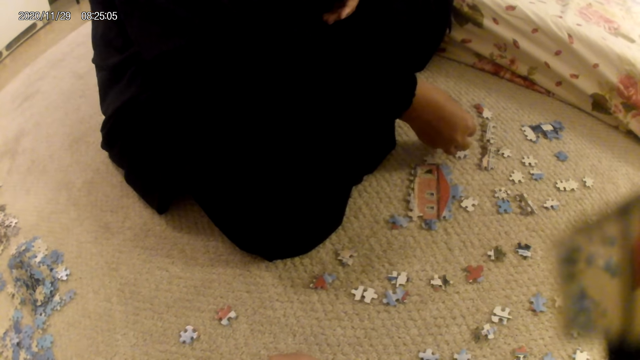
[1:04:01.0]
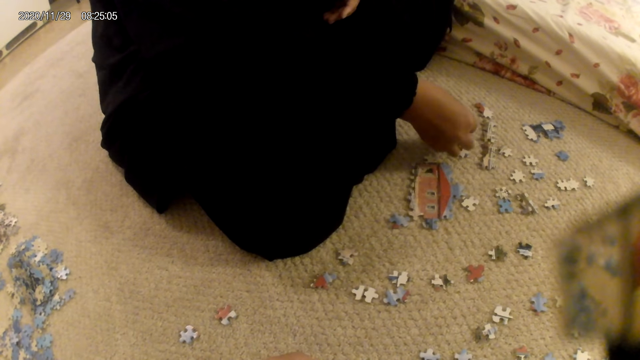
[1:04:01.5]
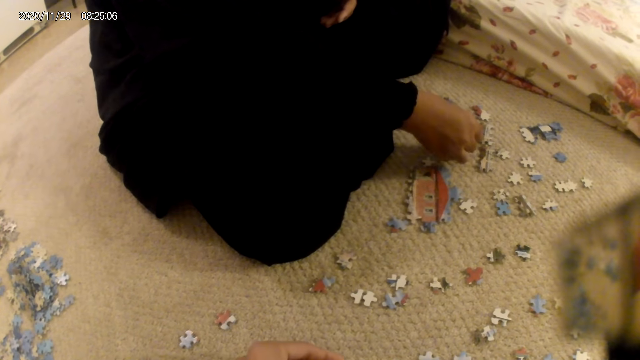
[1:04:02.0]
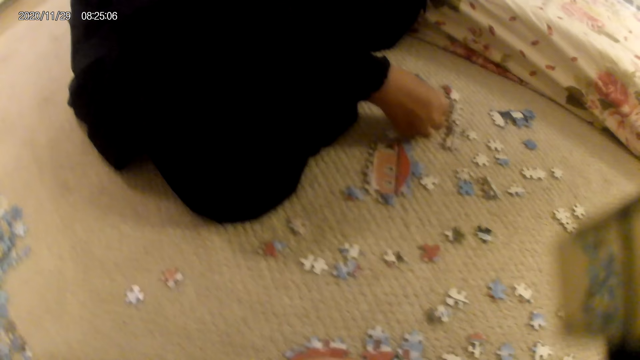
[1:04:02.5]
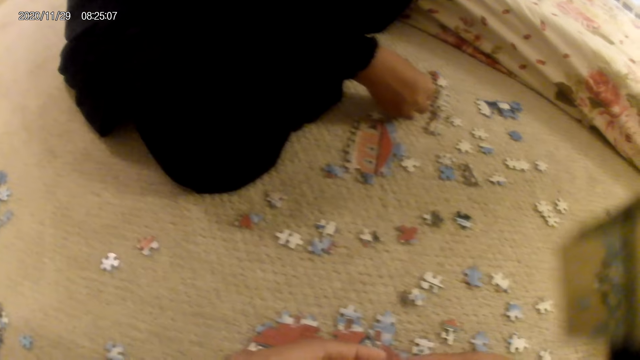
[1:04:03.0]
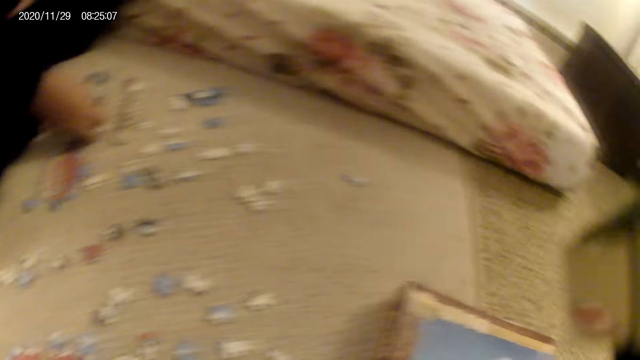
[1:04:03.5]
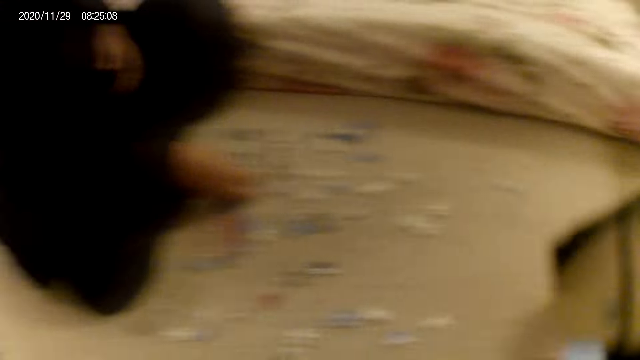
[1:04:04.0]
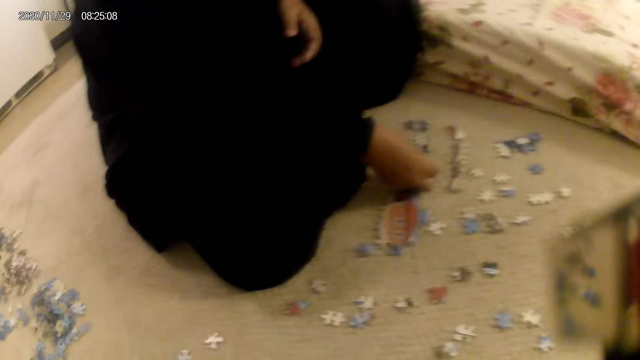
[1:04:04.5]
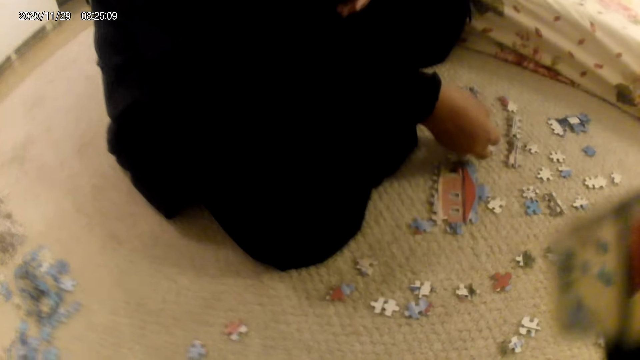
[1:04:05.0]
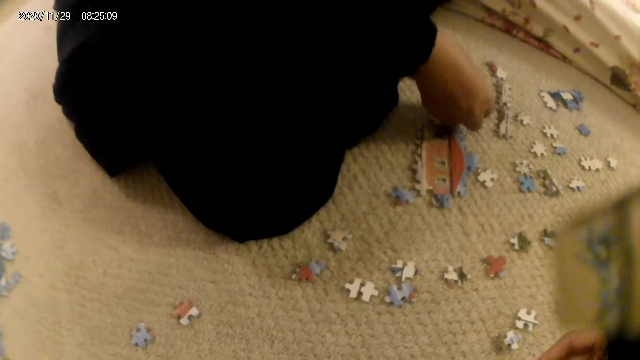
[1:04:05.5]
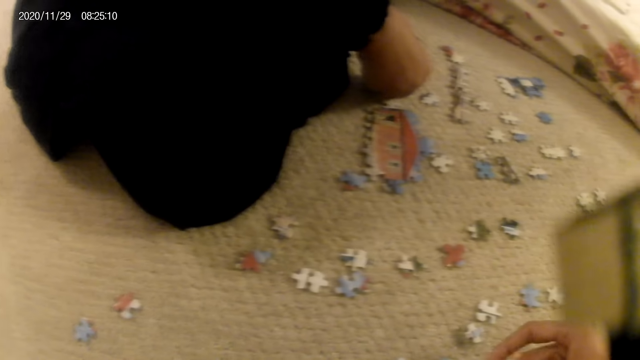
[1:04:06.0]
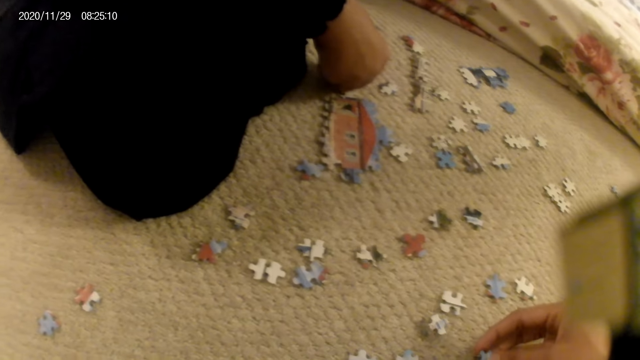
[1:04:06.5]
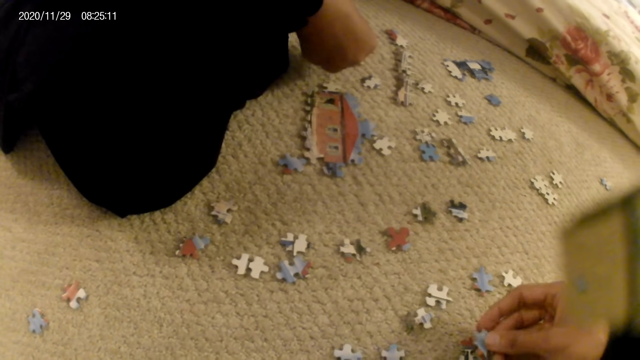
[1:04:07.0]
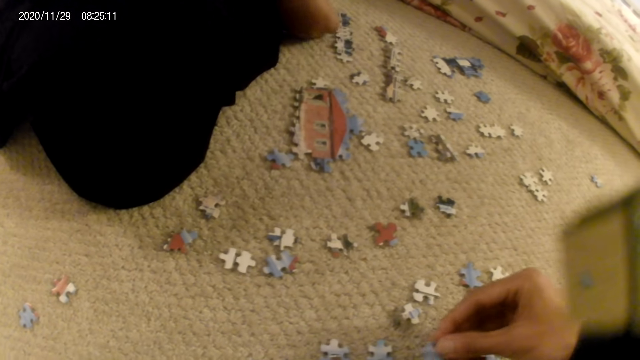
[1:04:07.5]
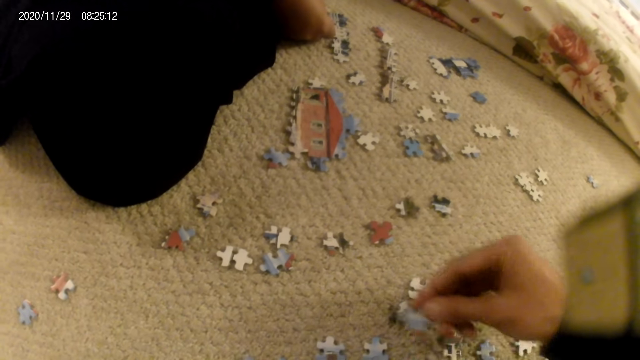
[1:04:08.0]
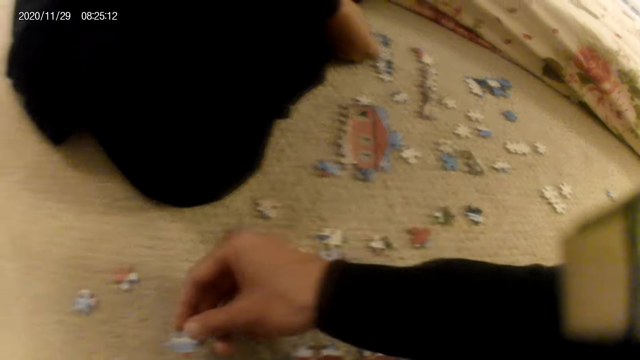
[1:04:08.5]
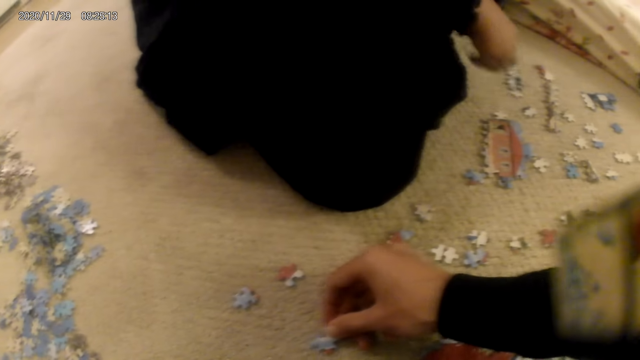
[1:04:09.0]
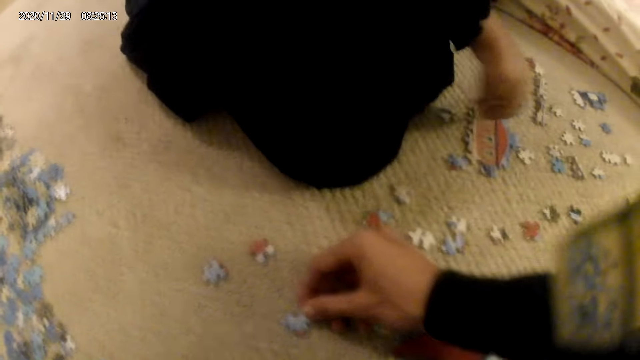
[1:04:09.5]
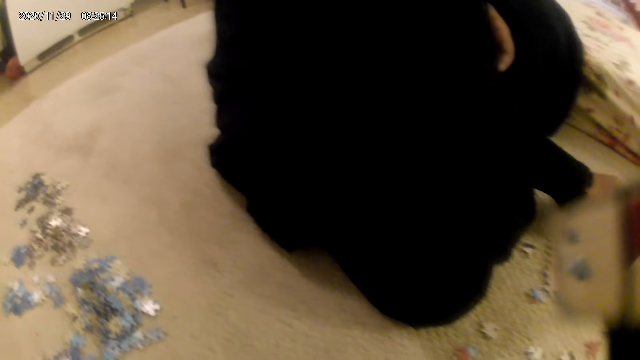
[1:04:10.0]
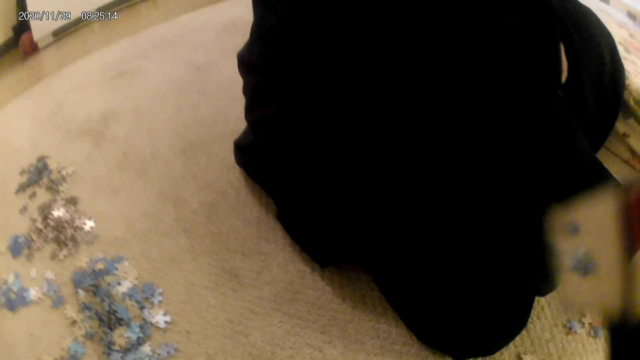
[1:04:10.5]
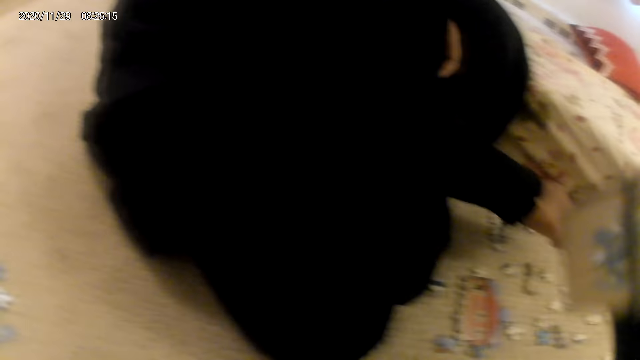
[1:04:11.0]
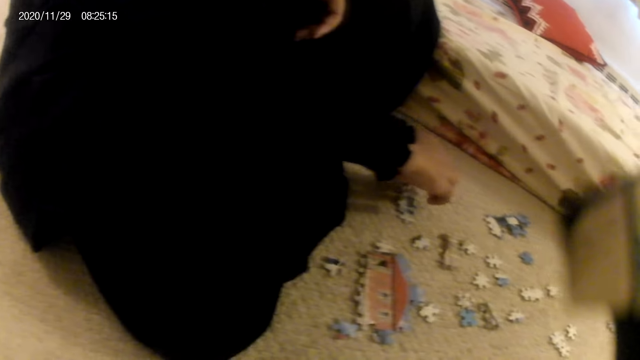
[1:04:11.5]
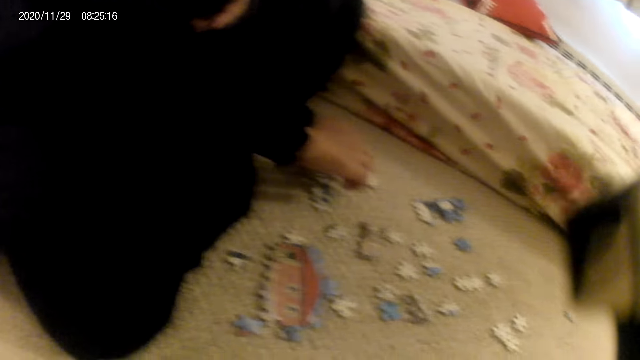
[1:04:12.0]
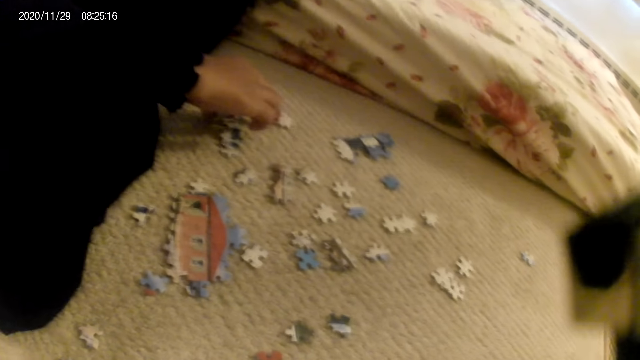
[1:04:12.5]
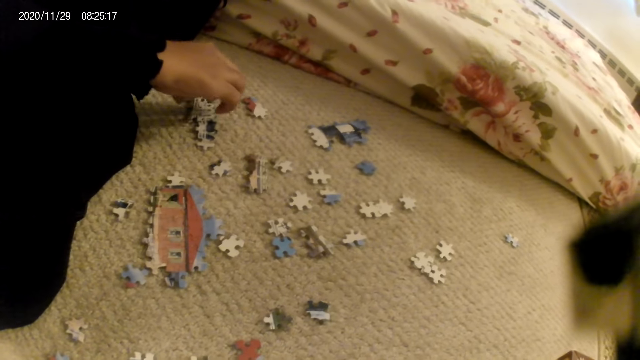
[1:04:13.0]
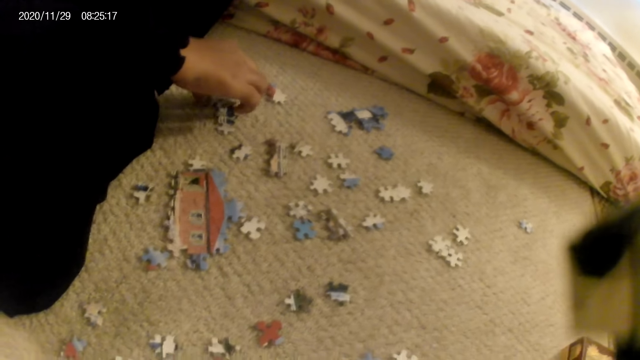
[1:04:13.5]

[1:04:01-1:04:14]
The lady stares at the puzzle piece and fits the puzzle piece in the puzzle structure. The camera wearer stares at the puzzle piece in the hand. They place the puzzle piece on the floor. The lady places the puzzle piece on the floor and picks up a puzzle piece. The camera wearer stares at the puzzle pieces on the floor. The lady joins the puzzle piece in the puzzle structure.

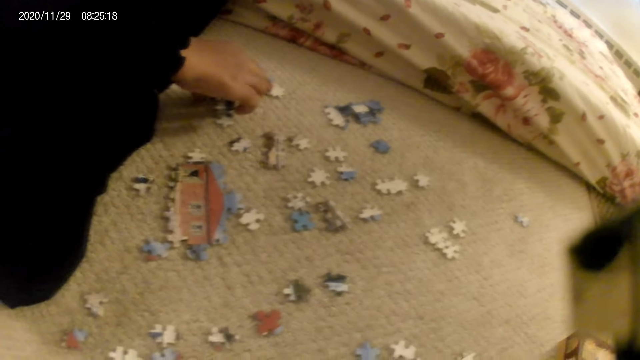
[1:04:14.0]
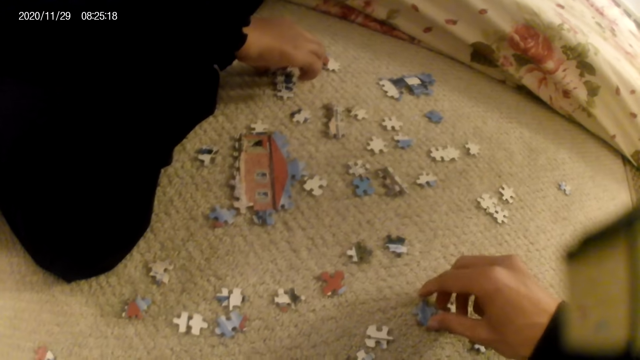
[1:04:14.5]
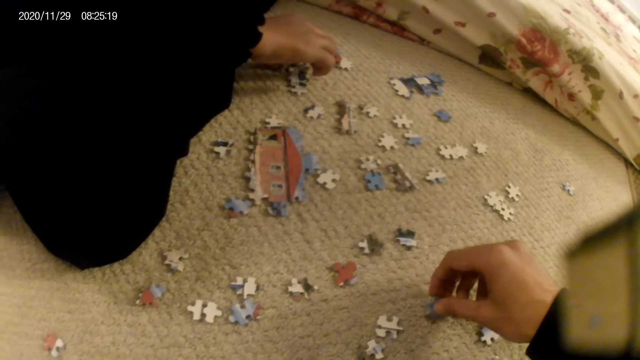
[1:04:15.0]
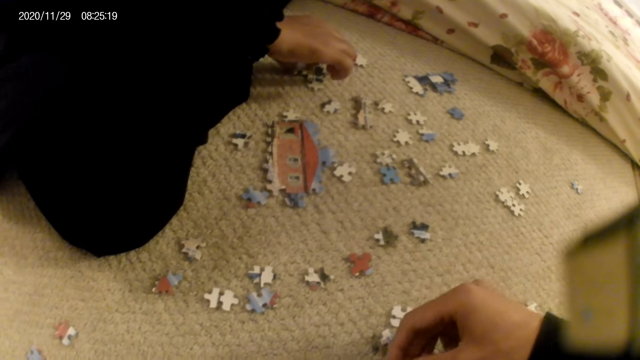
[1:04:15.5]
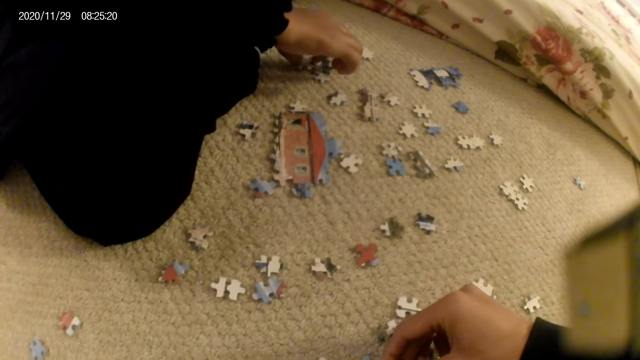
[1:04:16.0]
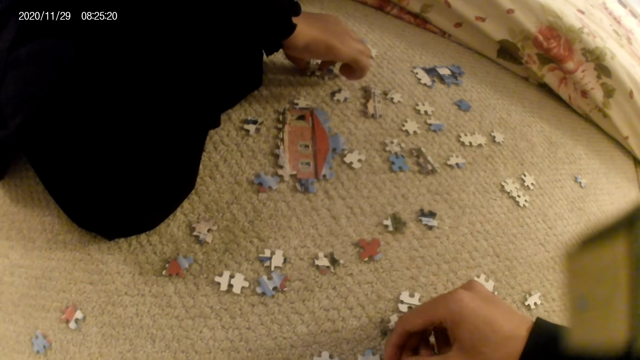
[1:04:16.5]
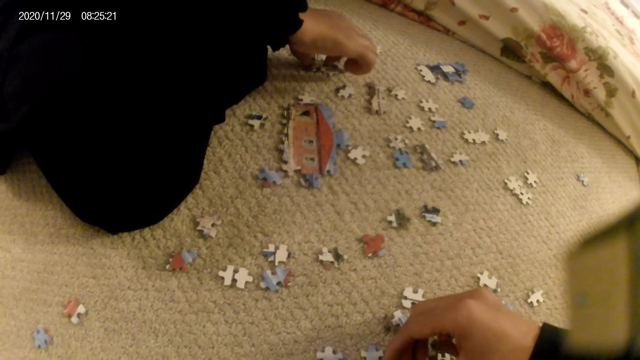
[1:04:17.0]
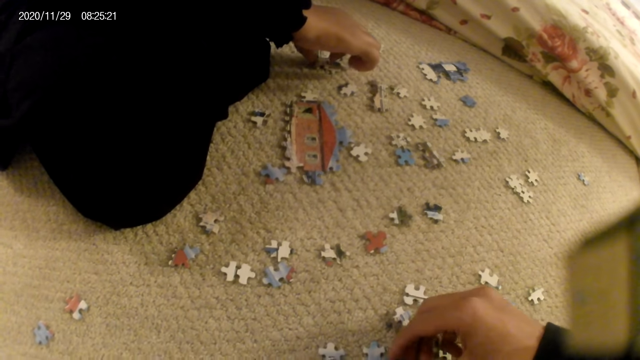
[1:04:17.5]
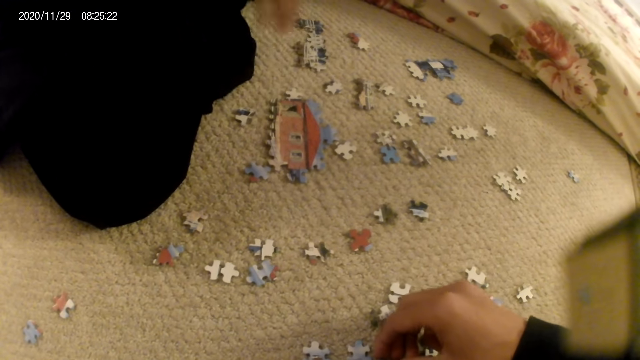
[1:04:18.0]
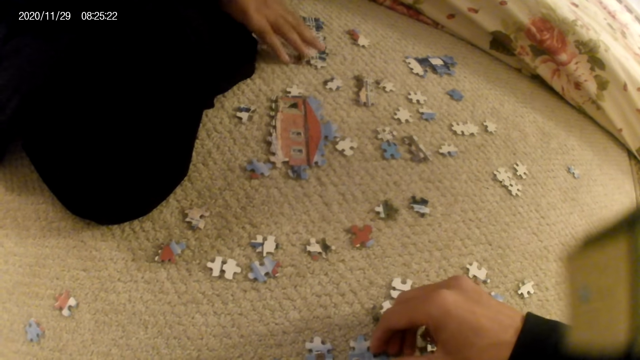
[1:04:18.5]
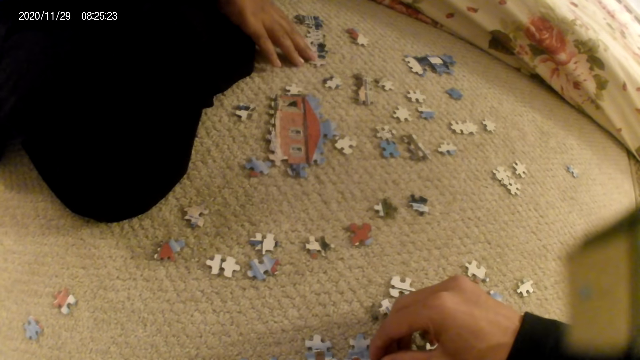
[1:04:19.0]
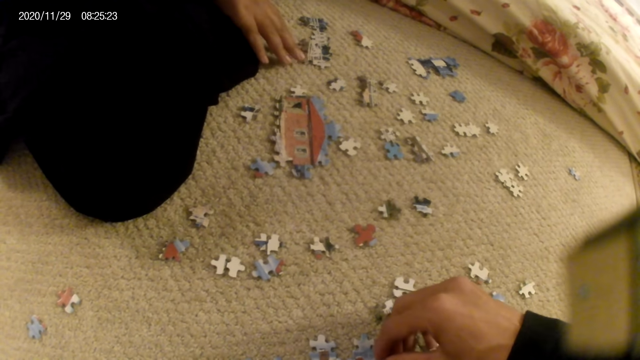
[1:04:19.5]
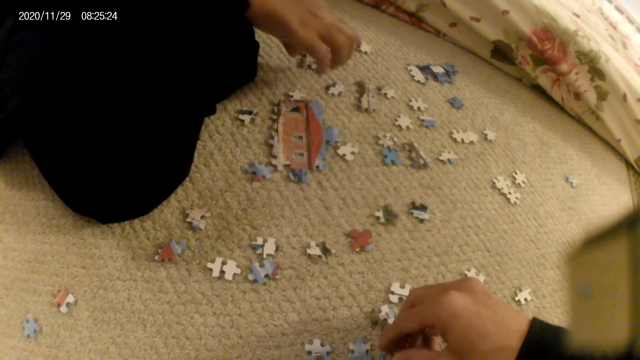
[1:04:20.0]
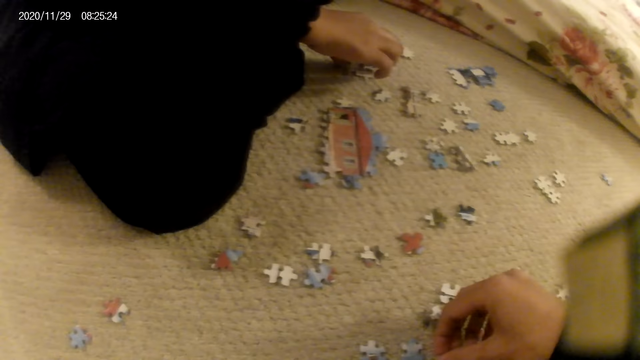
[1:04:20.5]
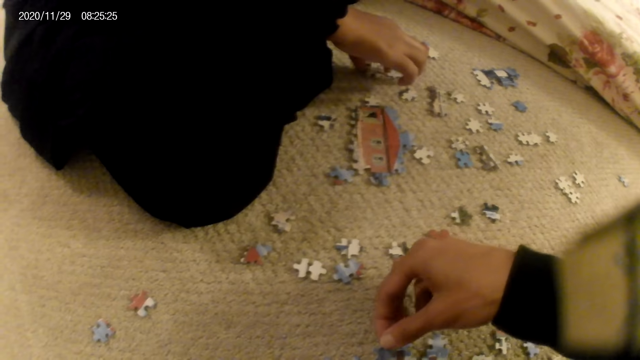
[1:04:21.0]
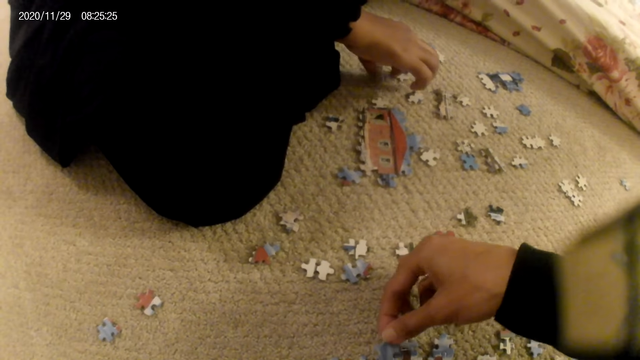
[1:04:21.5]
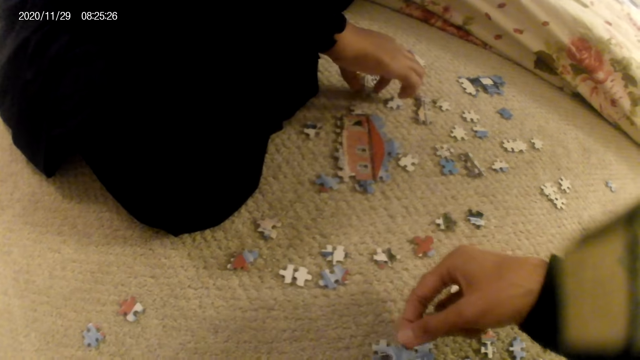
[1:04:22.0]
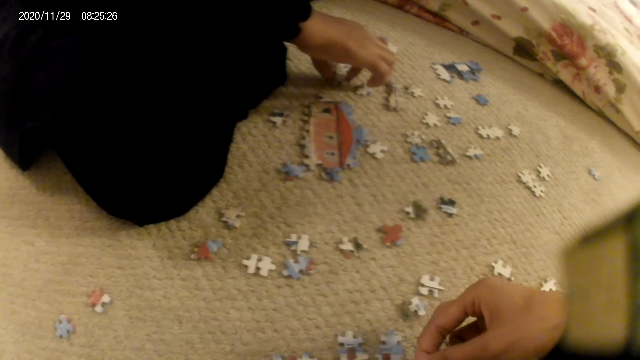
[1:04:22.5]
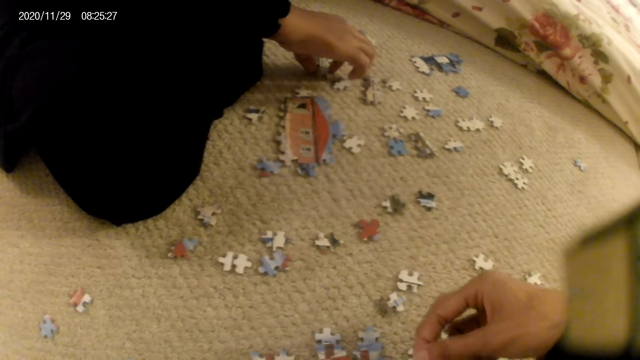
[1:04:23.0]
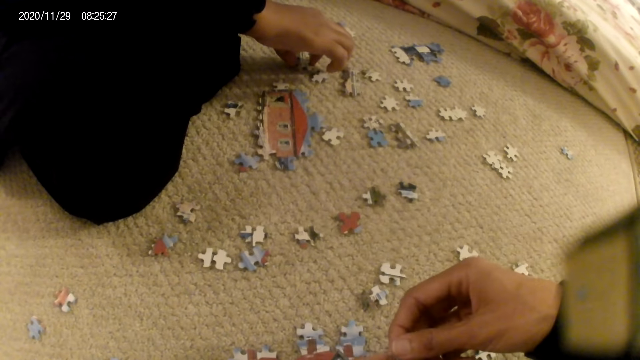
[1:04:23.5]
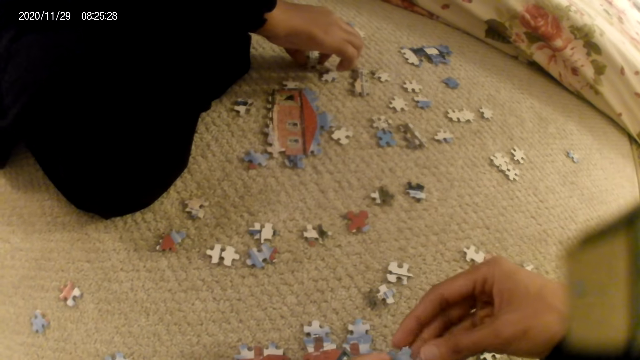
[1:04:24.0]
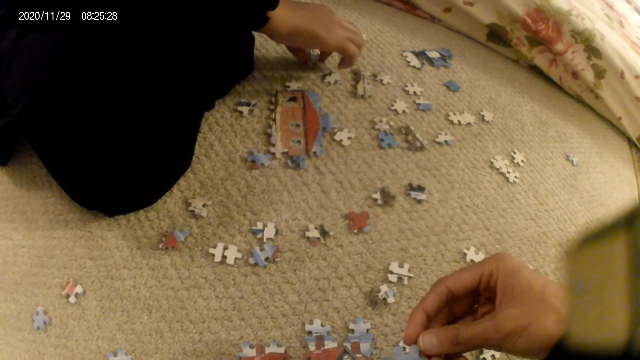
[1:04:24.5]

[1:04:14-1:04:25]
The camera wearer picks up a puzzle piece. They fit the puzzle piece in the puzzle structure. The lady touches the puzzle structure and picks up the puzzle piece. The camera wearer moves the puzzle piece. They fit the puzzle piece in the puzzle structure. The lady moves the hand holding the puzzle piece. The camera wearer stares at the puzzle piece.
